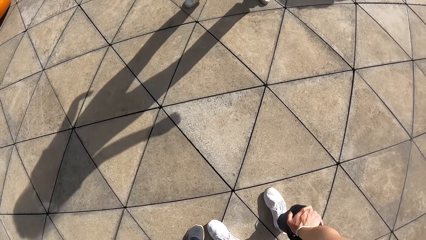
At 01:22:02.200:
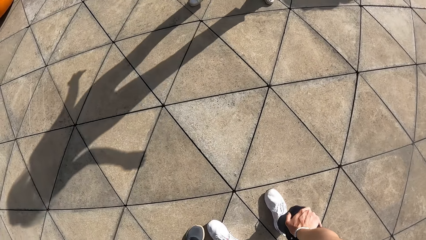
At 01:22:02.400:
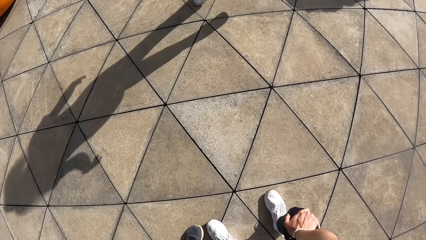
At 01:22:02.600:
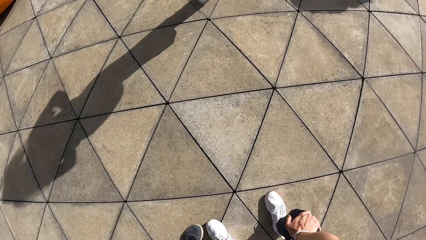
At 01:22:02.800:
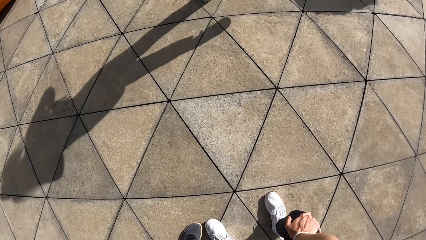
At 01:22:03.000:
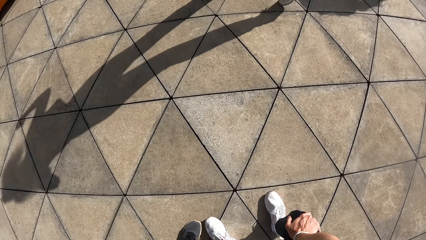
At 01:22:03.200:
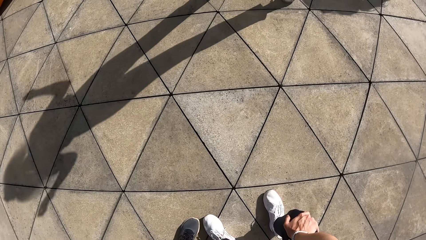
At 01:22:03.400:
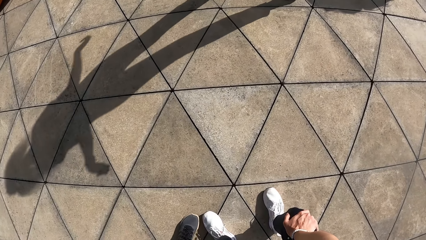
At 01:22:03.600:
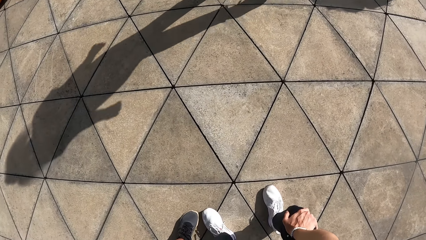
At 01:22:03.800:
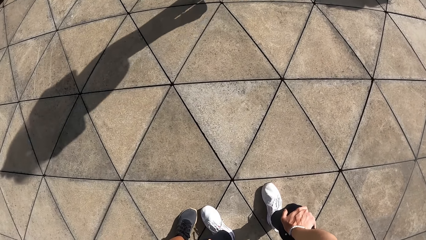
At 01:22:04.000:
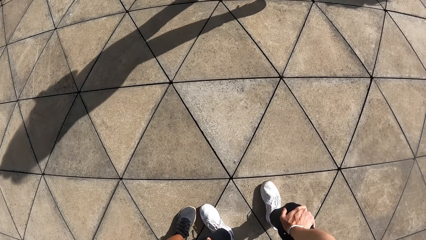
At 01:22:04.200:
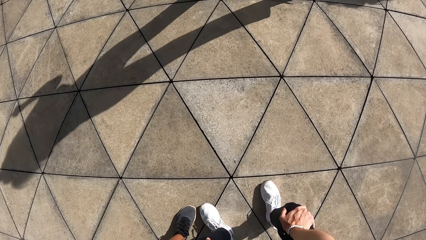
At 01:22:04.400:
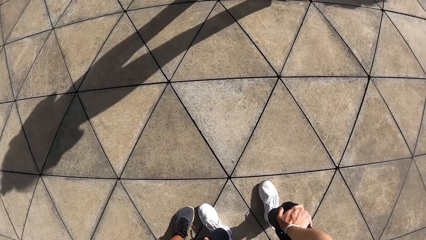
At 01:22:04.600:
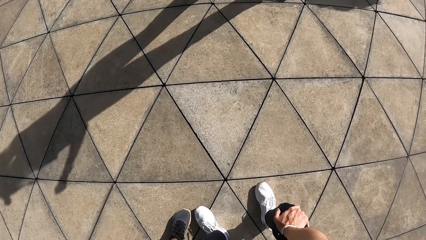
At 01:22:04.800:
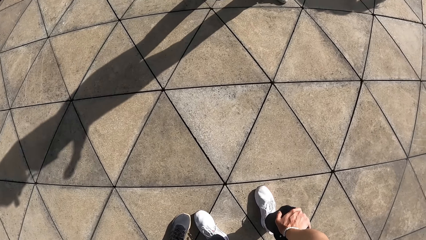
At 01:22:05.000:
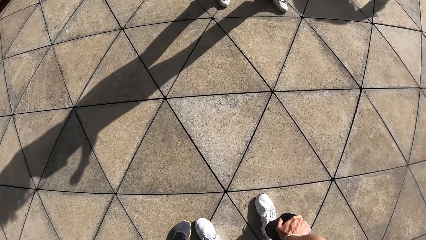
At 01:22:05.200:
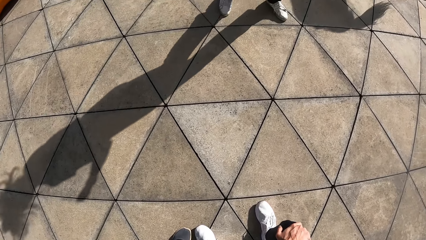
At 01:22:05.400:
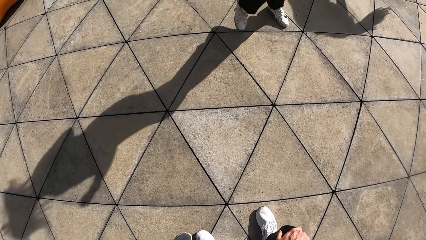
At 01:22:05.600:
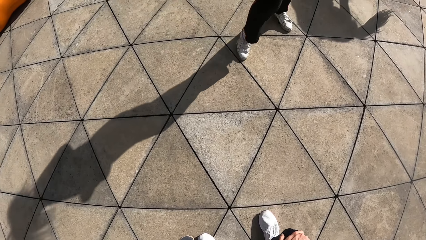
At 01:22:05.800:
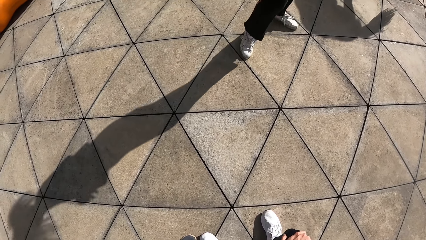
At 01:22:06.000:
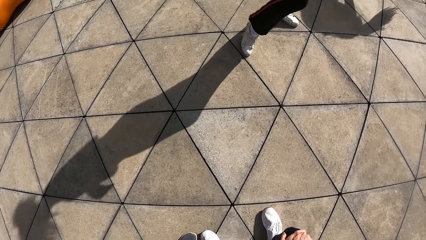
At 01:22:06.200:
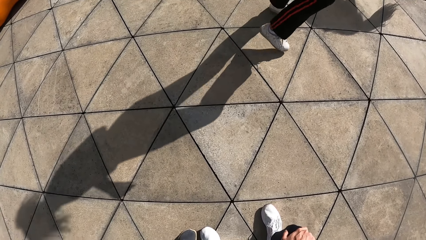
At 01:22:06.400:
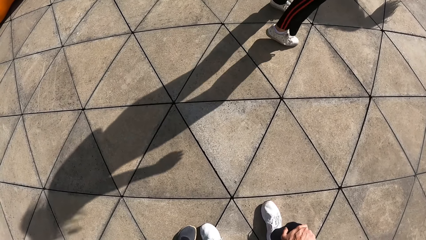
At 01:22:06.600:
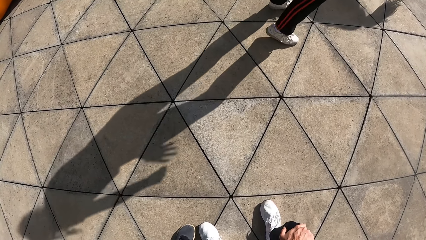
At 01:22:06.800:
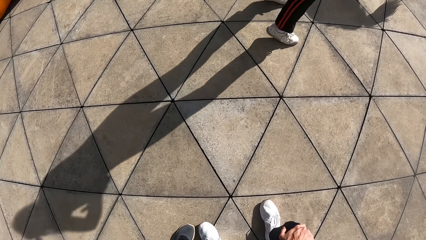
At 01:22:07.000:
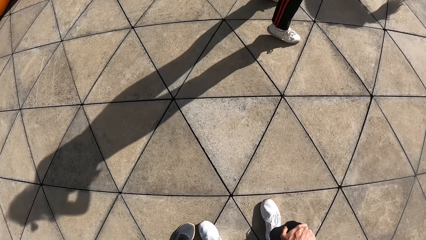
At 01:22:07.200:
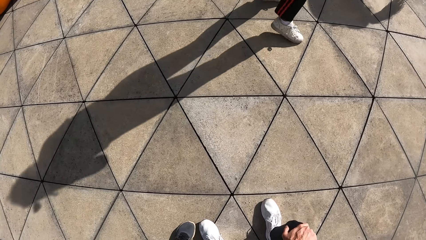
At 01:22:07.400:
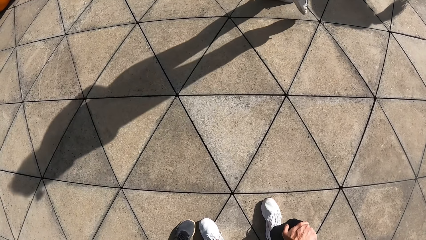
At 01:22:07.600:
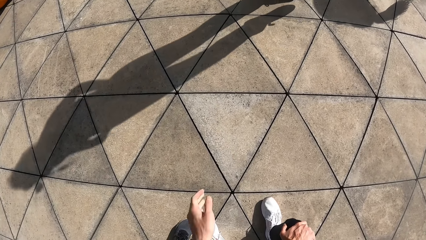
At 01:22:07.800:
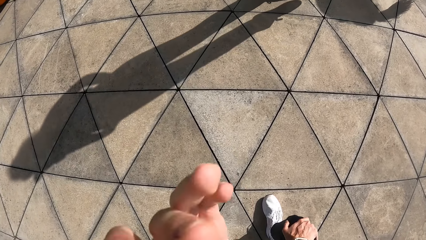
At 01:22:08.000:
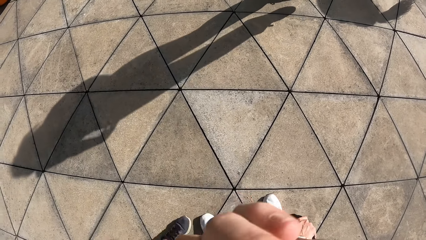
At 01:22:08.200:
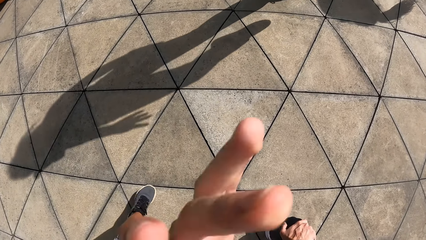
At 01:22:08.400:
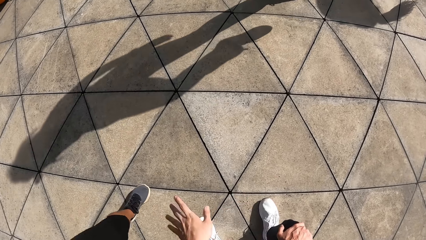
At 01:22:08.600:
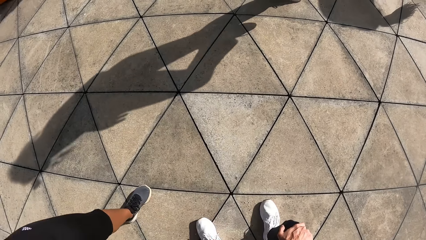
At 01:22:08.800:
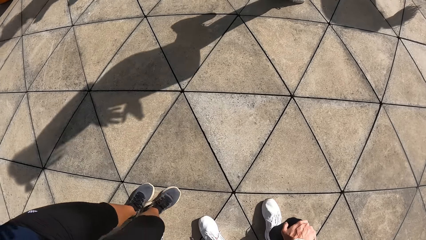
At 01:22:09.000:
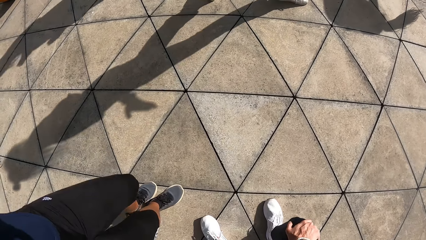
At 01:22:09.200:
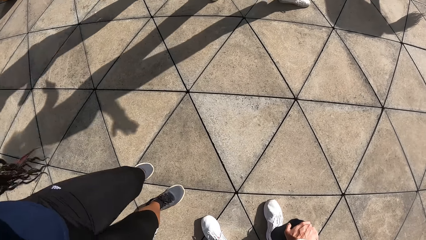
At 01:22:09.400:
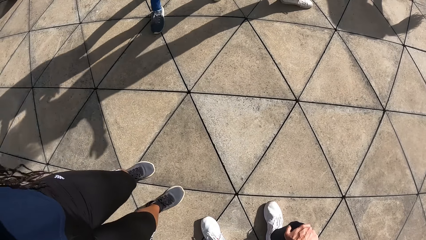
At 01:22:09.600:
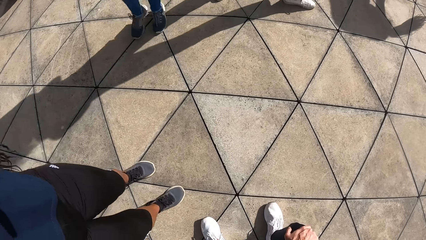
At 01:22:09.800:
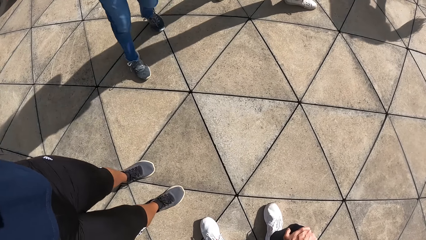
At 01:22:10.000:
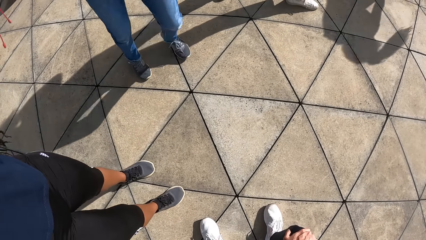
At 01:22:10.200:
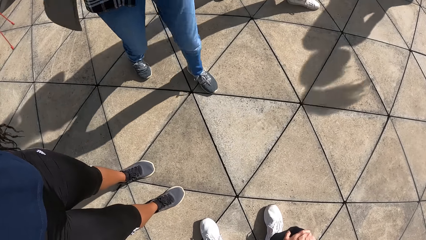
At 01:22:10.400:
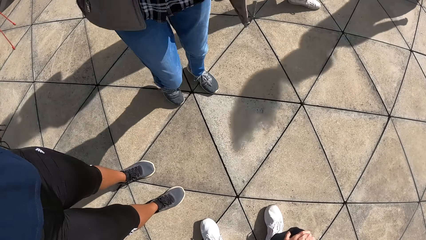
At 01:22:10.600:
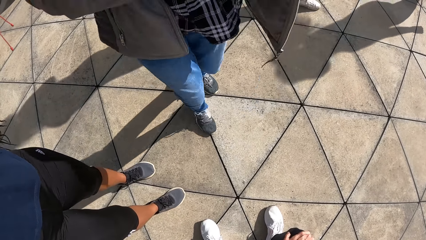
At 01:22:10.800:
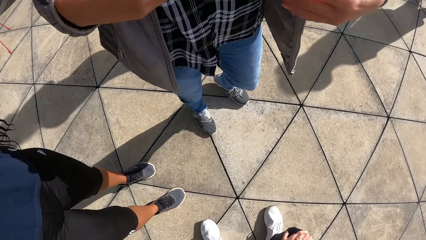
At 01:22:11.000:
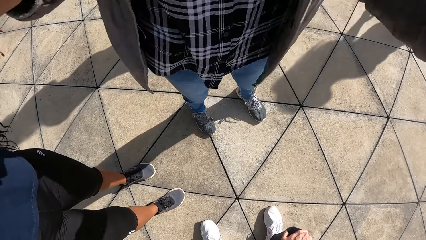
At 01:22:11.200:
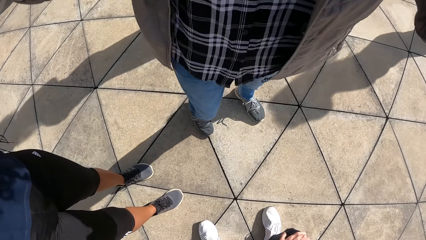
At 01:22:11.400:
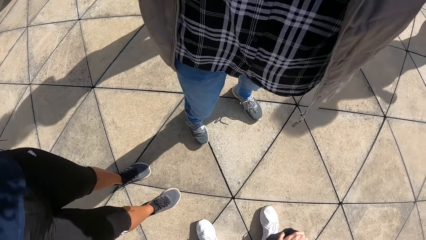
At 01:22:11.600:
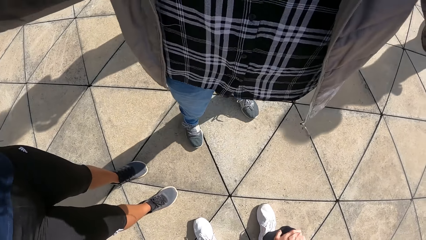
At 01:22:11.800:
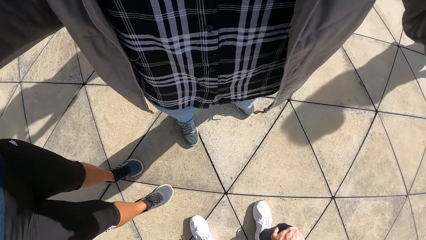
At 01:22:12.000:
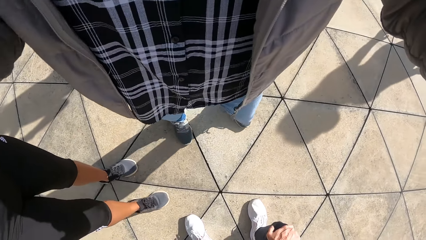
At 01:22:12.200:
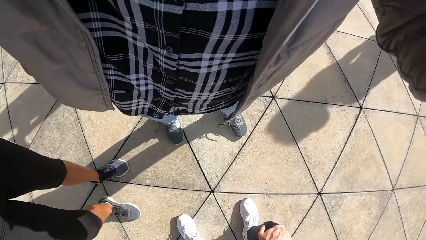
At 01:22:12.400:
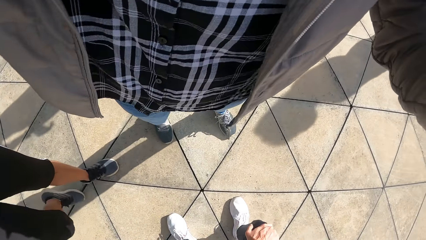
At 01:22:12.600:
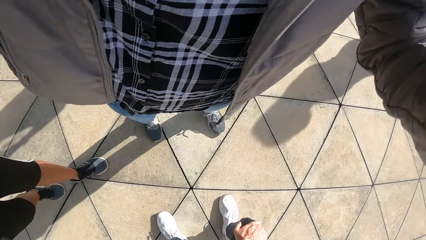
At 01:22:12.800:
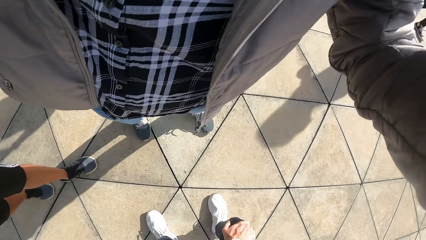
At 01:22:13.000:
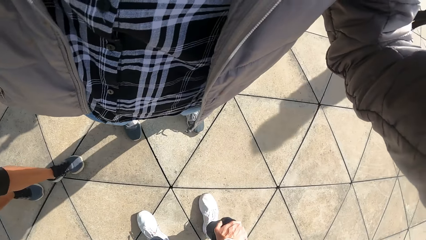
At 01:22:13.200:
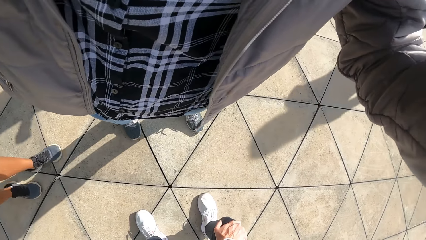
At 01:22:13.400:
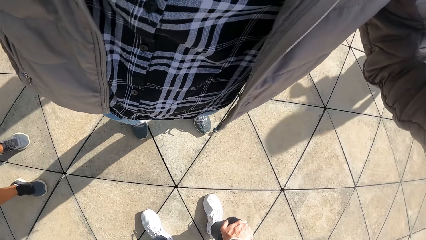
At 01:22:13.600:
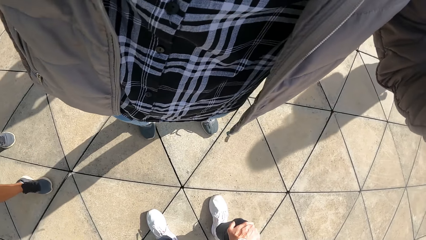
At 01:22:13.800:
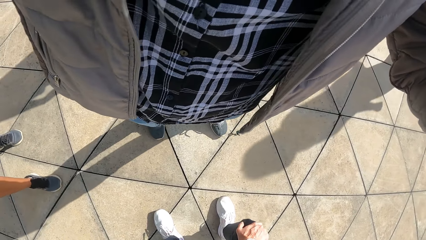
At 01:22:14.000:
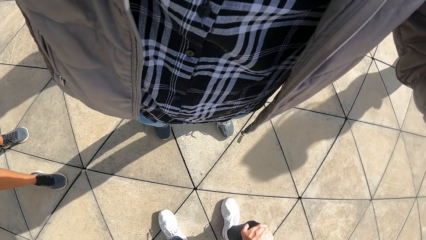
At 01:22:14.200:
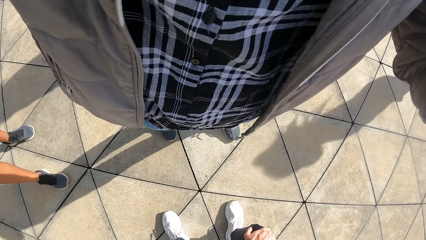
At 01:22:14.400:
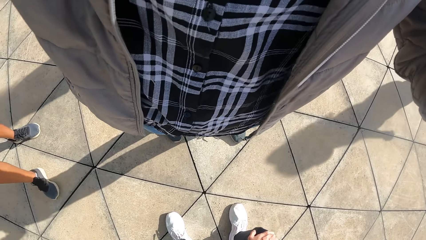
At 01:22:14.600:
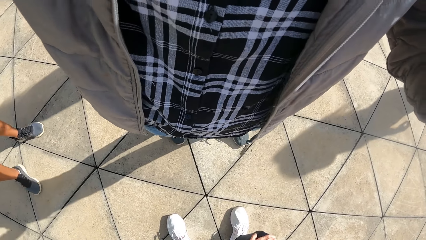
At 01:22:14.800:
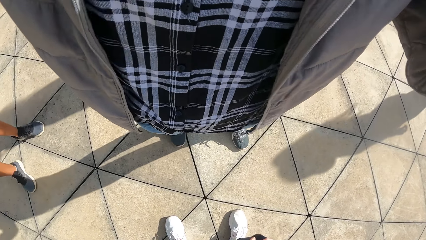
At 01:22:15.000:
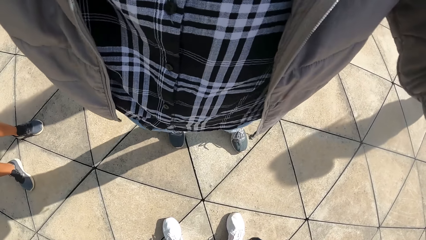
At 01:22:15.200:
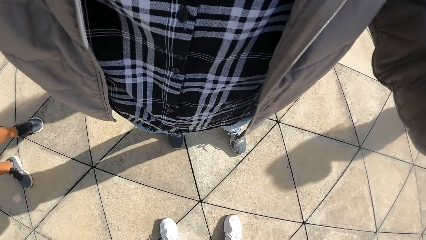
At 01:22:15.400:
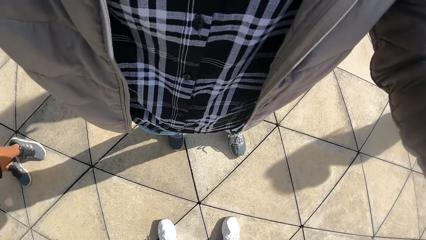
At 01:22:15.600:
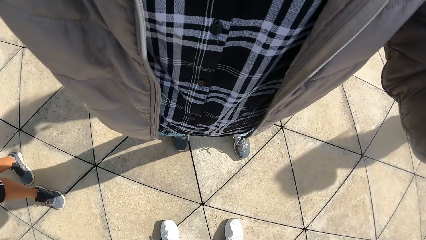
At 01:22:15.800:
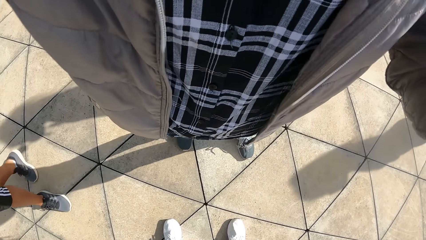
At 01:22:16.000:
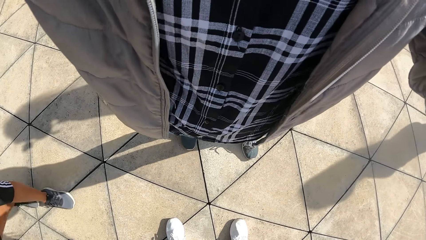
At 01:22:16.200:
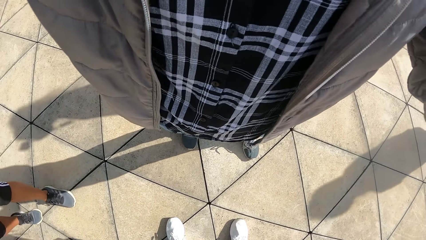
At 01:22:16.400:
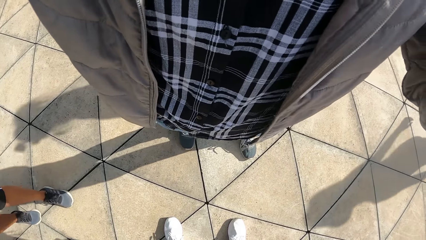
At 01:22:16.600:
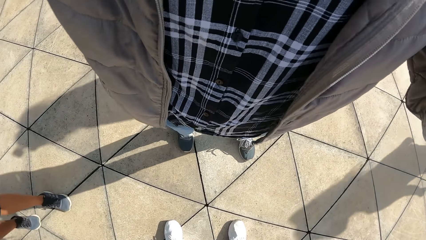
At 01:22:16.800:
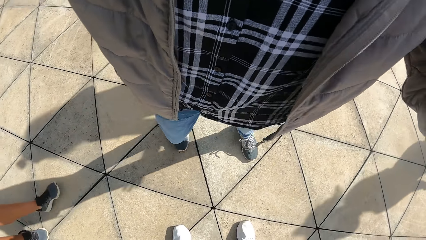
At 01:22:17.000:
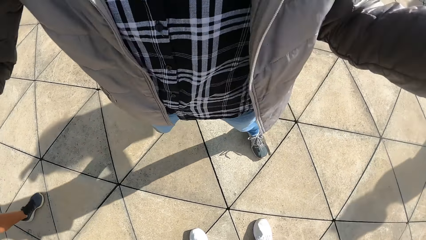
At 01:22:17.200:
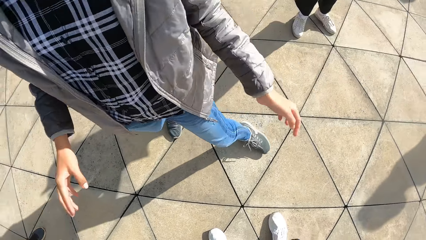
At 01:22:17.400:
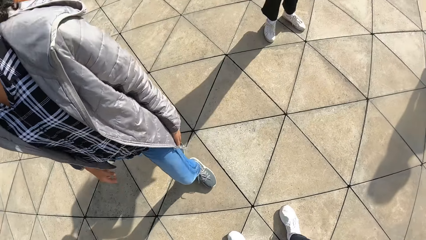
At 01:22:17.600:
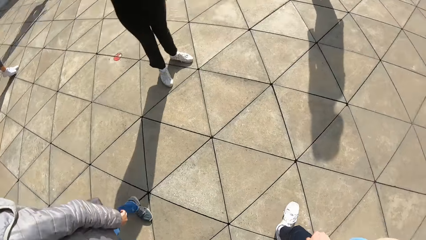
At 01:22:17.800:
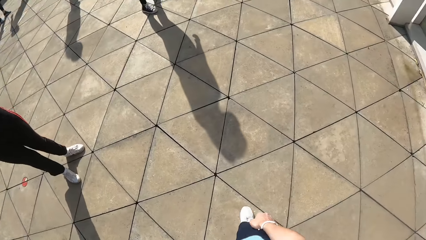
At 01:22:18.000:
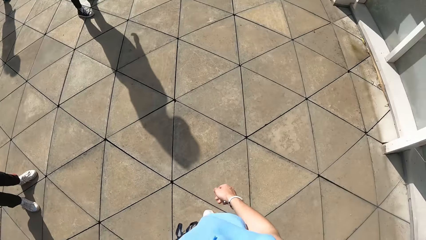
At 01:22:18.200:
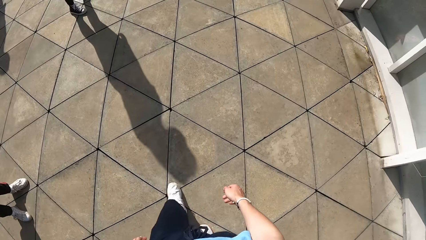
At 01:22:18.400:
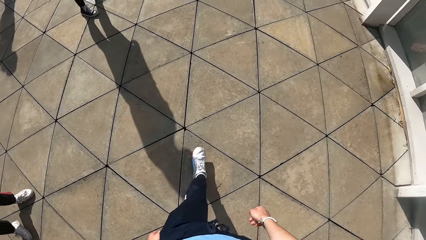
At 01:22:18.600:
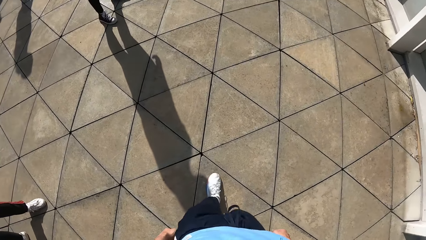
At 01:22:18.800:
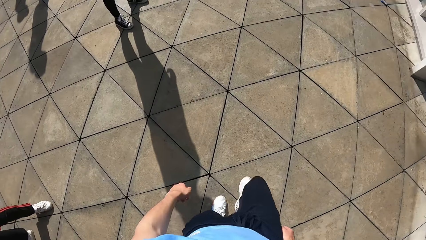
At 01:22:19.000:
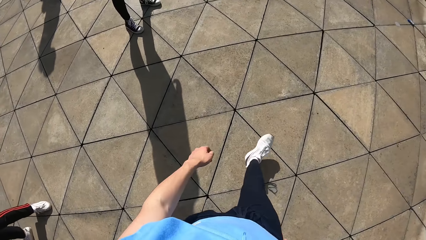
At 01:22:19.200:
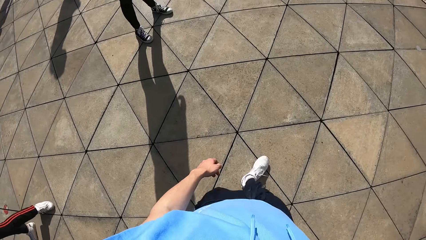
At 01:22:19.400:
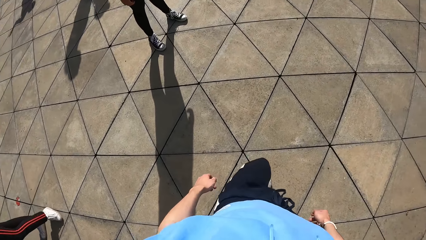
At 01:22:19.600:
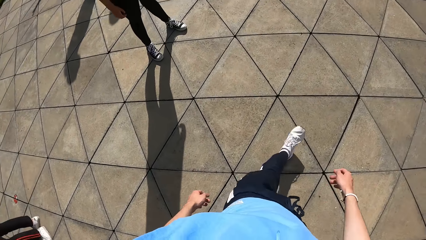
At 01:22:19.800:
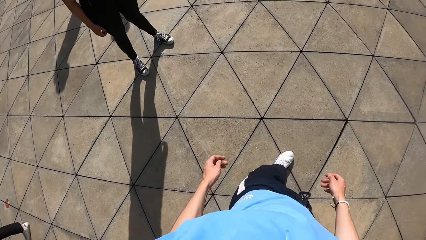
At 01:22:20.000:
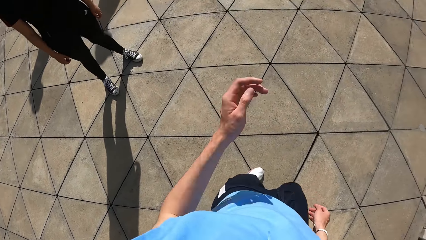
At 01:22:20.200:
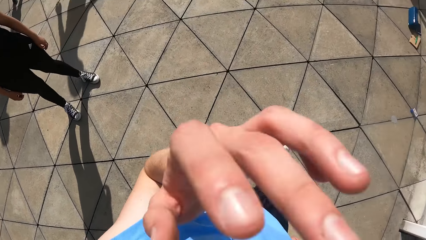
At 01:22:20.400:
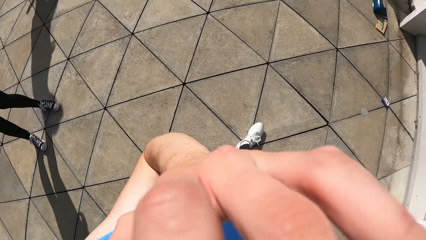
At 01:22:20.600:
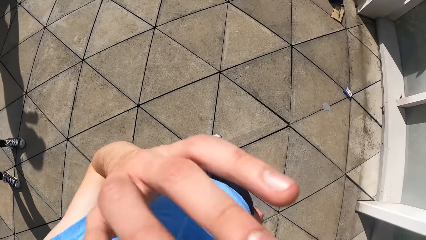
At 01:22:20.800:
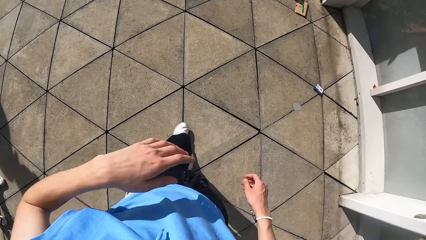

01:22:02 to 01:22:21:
The camera wearer cleans her nose with her right hand. She dialogues with a lady. A man adjusts the camera wearer's camera. The camera wearer walks forward in the room.
